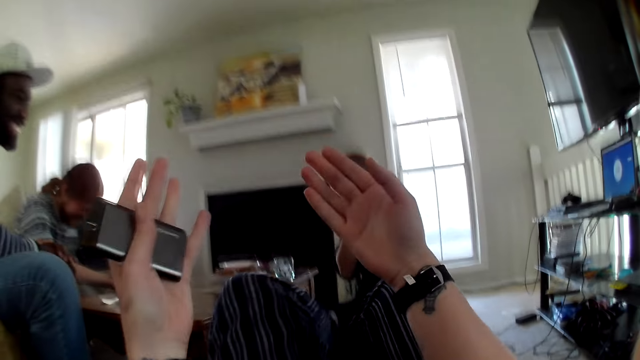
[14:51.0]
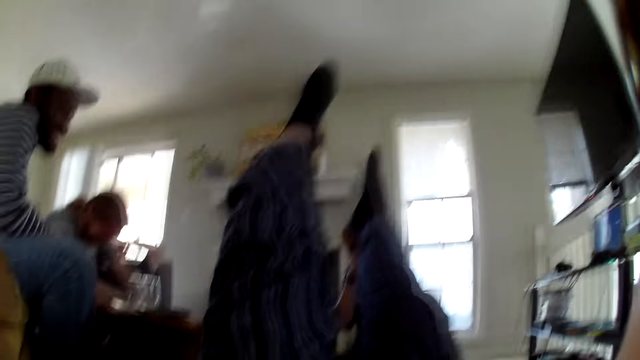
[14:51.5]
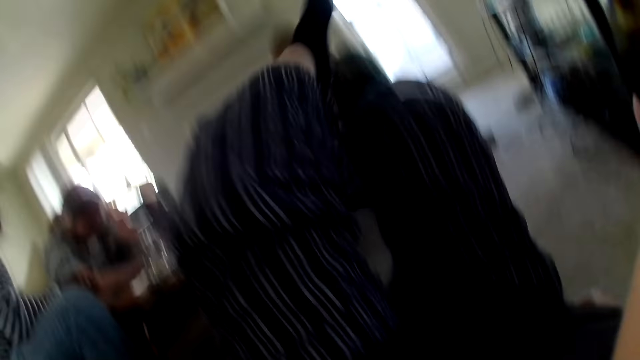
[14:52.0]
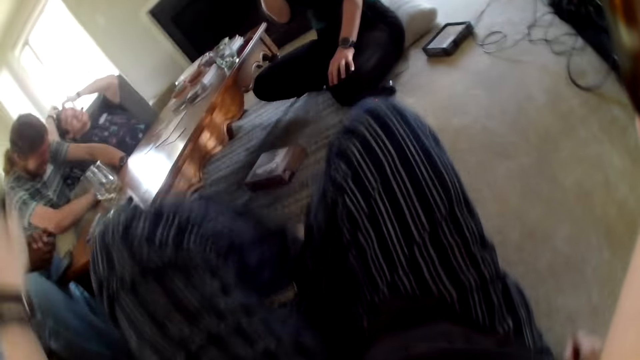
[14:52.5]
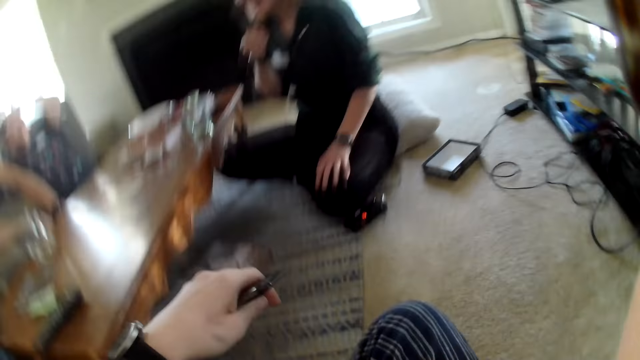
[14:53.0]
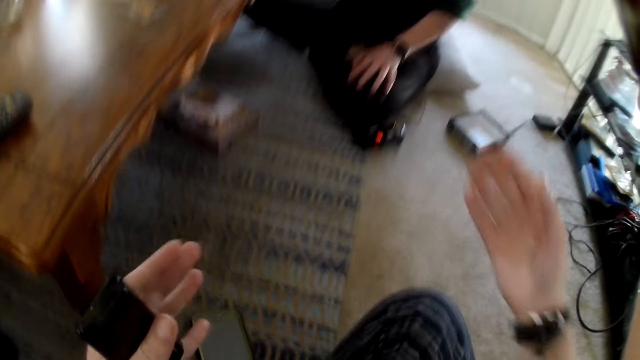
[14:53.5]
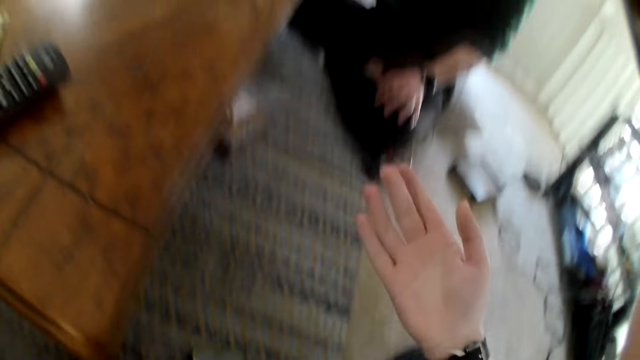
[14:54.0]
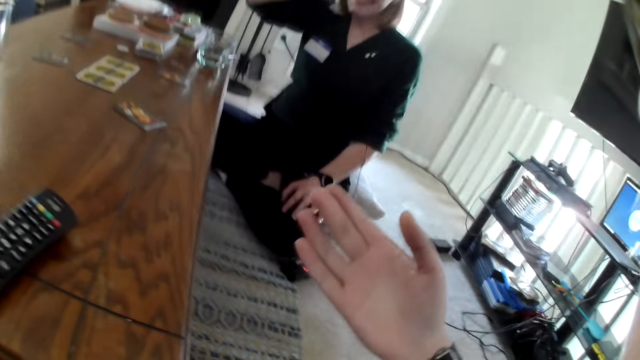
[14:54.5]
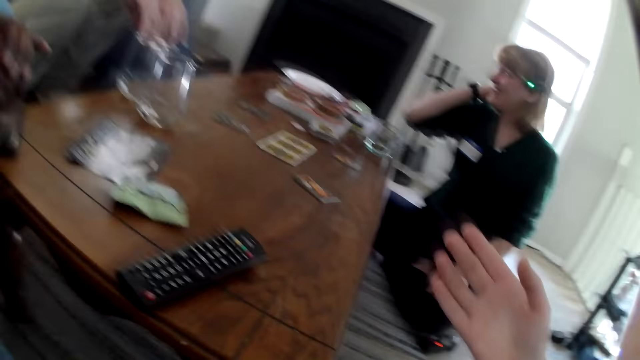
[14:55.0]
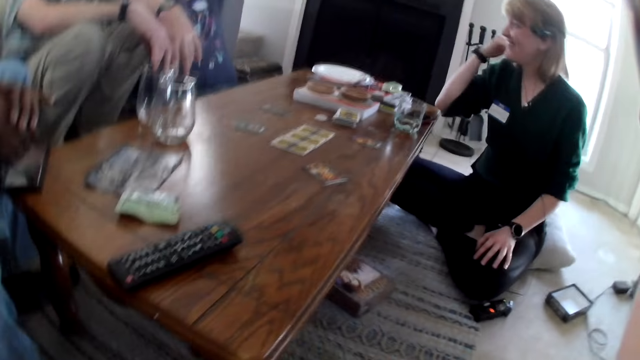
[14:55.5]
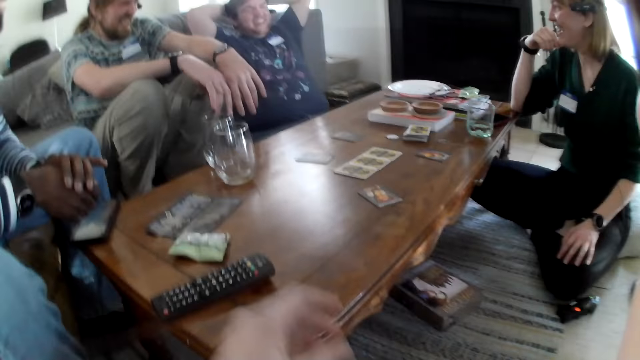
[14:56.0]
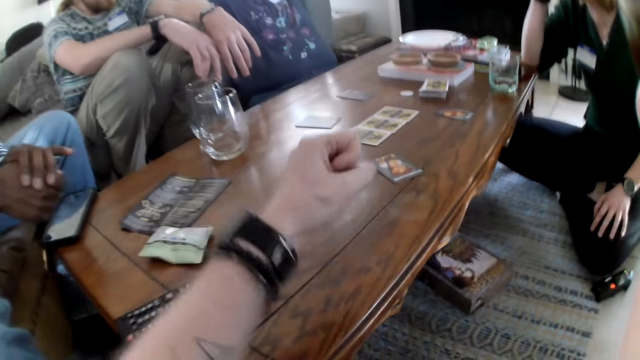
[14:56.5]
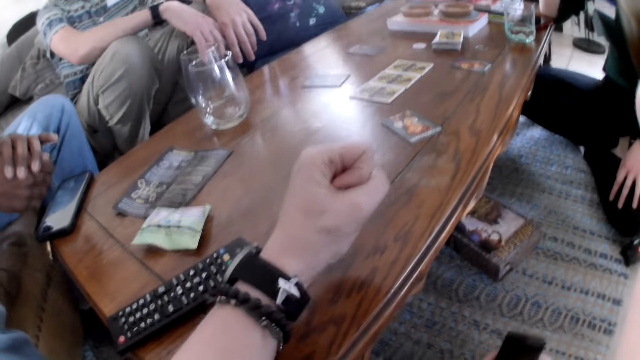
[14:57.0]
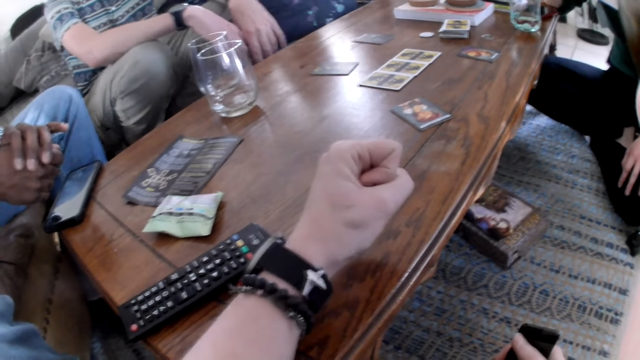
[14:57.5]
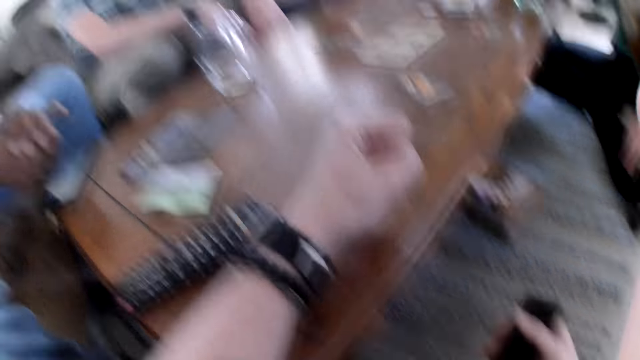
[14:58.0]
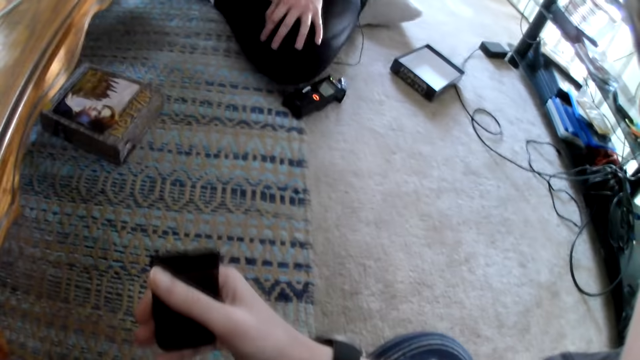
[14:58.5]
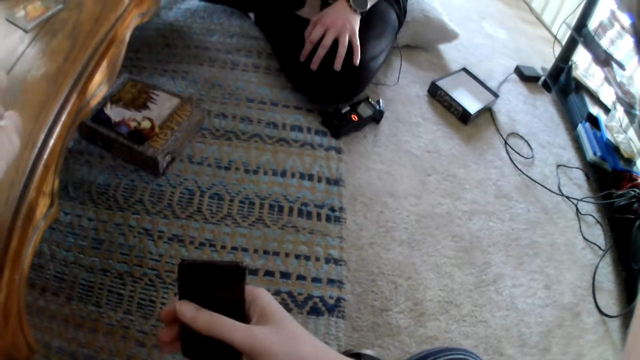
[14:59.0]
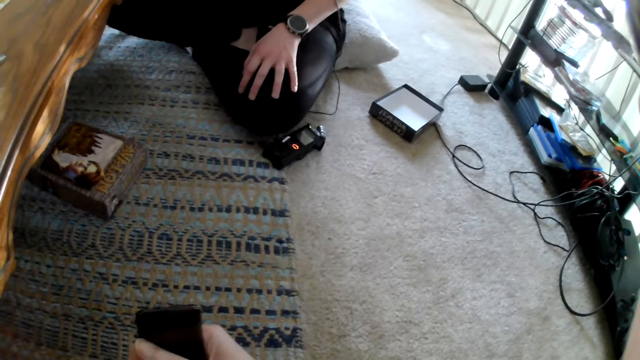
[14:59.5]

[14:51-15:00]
The camera wearer lifts her legs and moves her hand. The woman rests her right elbow on the table. The camera wearer hits her left hand on the table. The woman converses with the man, another man and the camera wearer.

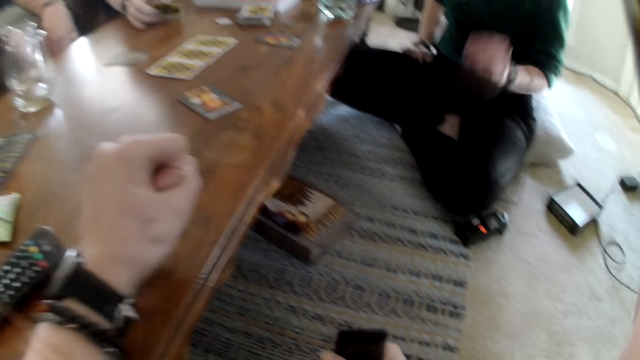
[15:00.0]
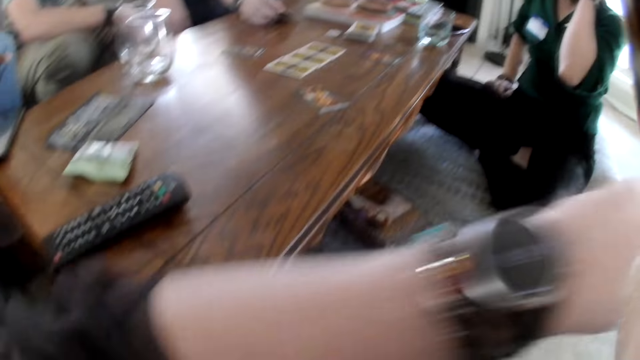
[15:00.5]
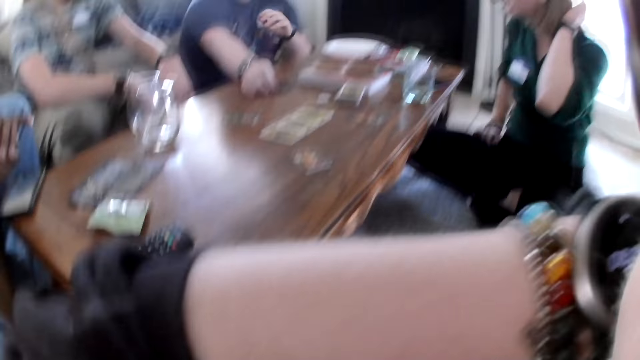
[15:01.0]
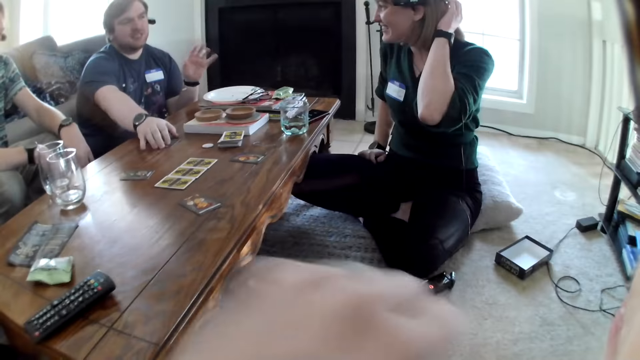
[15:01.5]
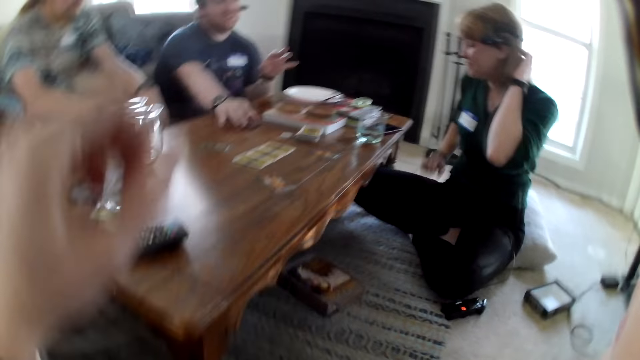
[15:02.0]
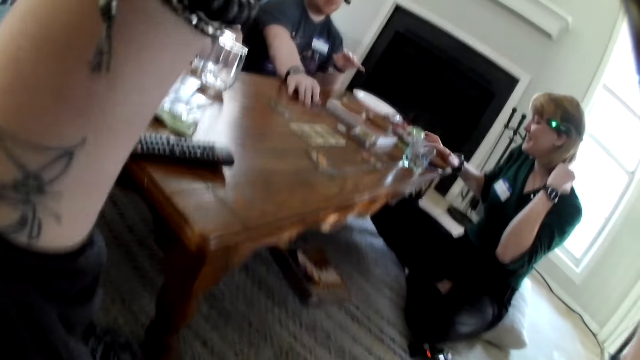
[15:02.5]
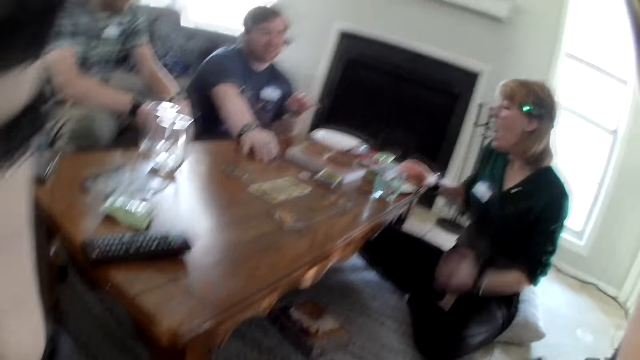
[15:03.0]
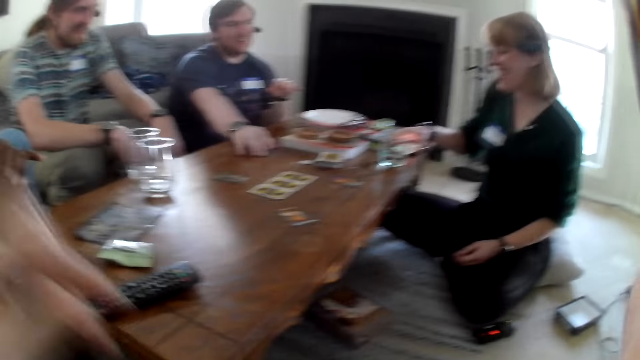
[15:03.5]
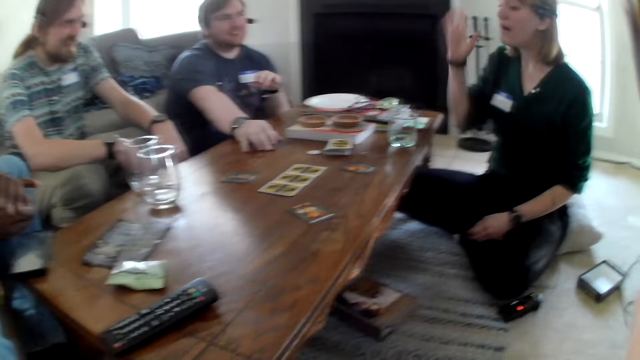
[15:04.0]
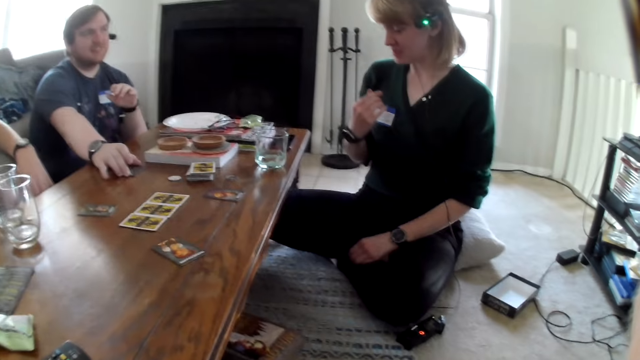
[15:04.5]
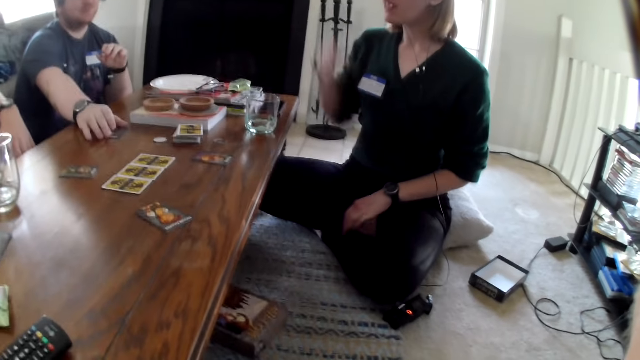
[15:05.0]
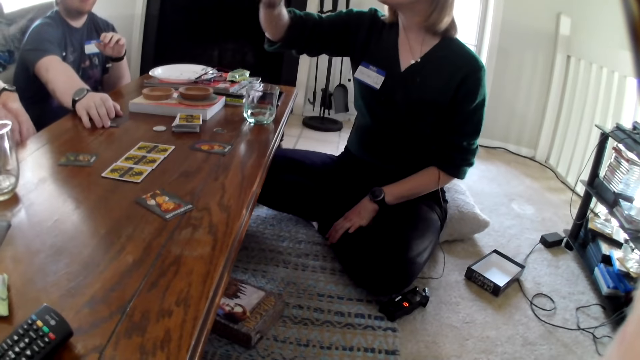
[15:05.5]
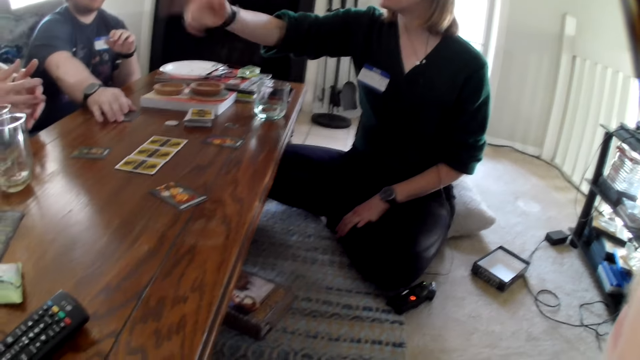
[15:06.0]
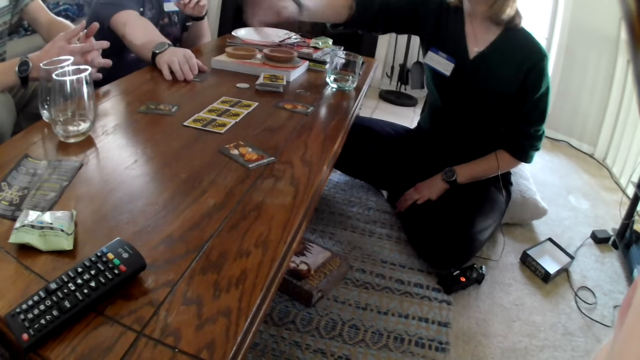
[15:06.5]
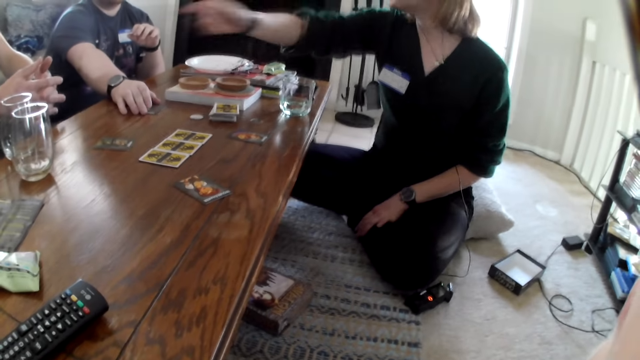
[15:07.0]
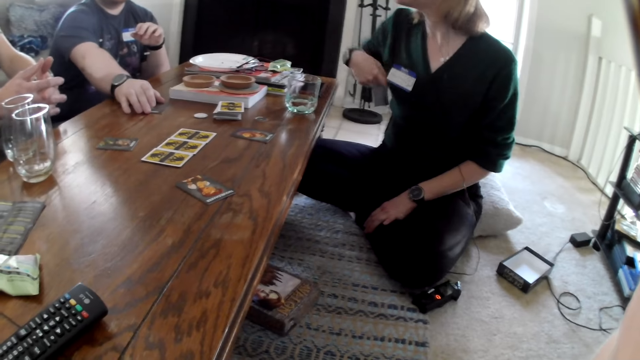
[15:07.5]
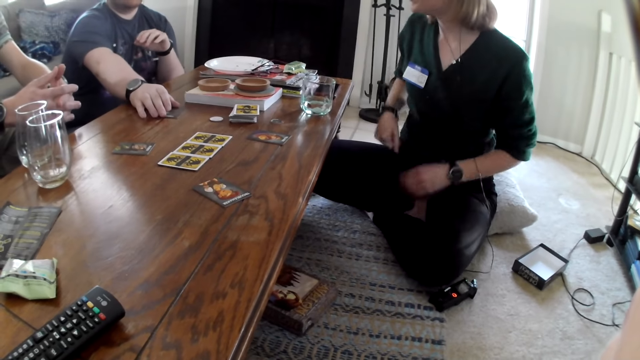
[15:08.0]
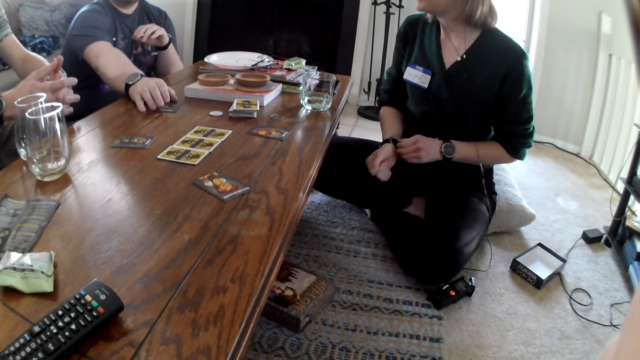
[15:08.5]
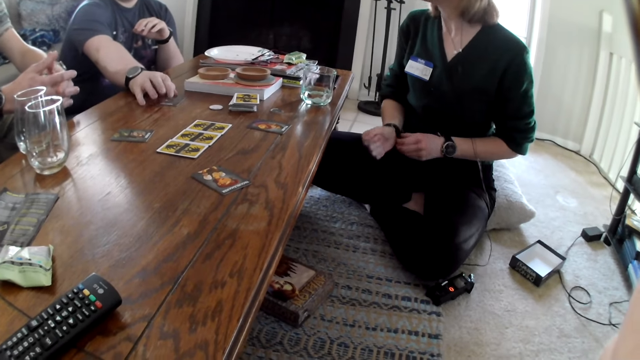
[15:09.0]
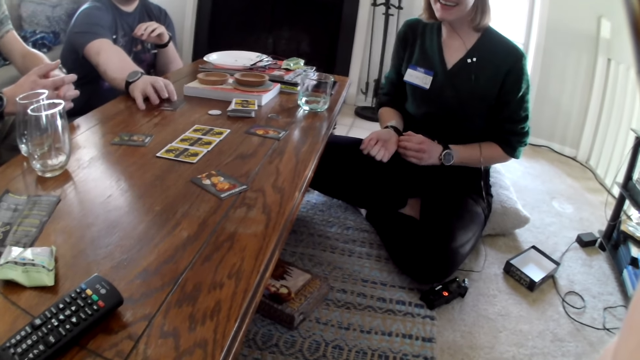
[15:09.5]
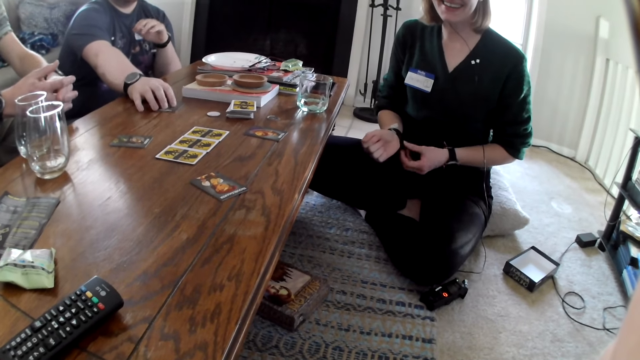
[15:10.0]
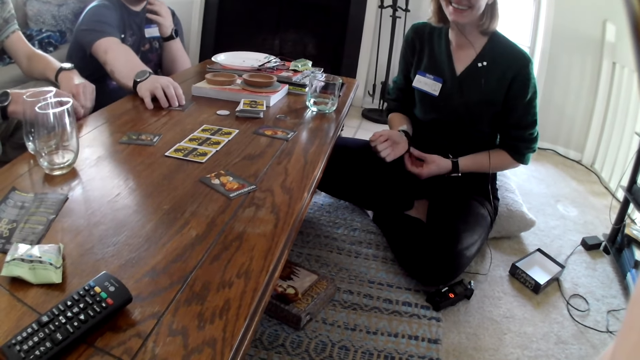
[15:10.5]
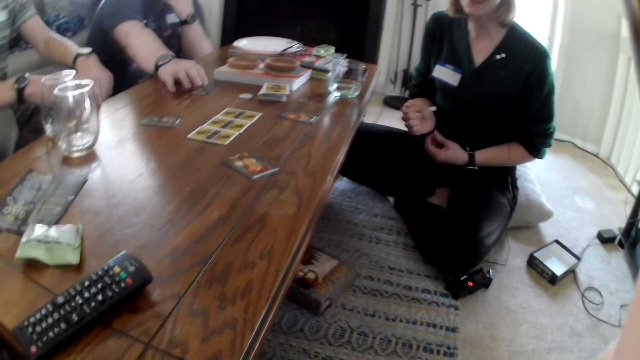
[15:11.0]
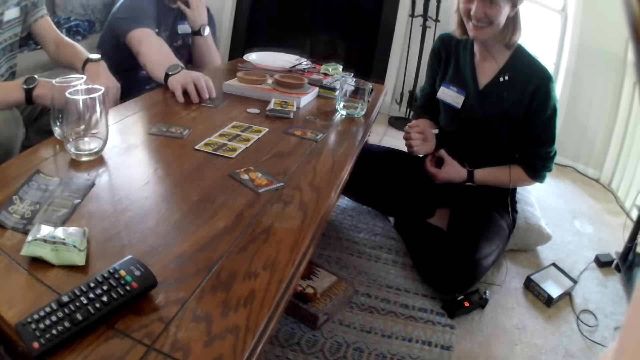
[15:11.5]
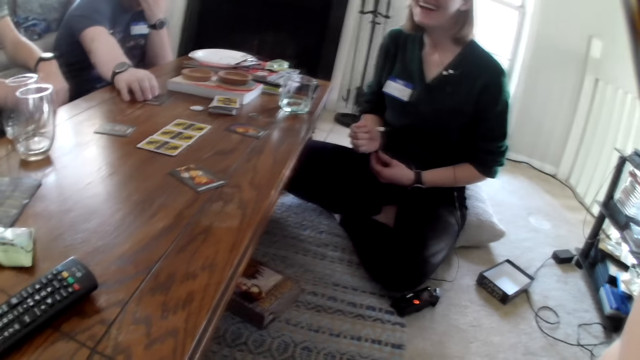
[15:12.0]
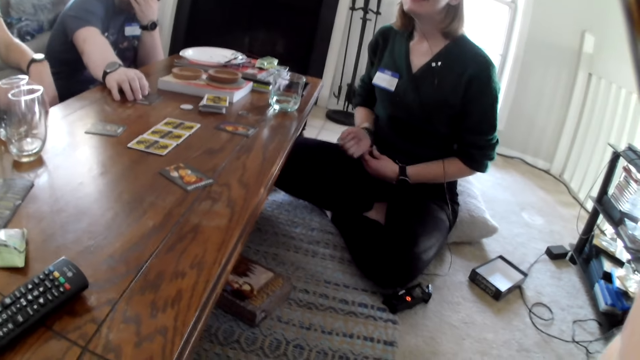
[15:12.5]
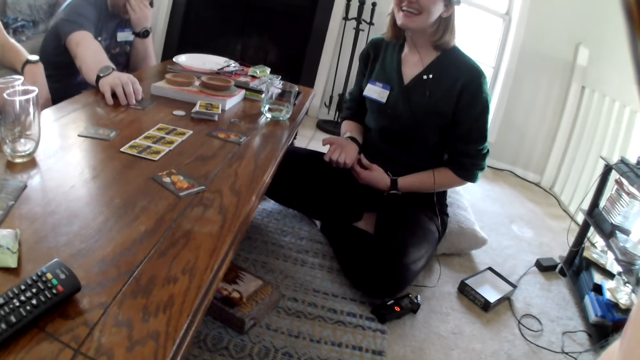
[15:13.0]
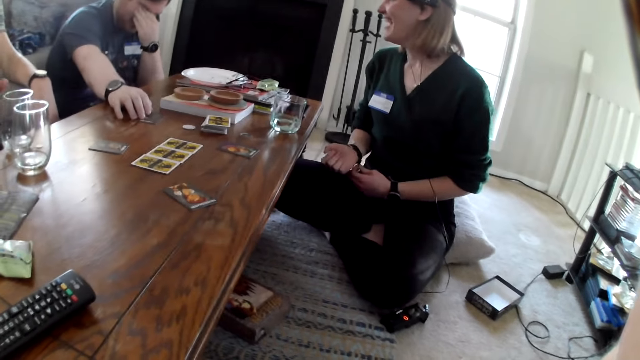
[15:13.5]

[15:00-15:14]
A man drops a card on the table with his right hand. The camera wearer covers her mouth with her left hand. The woman touches her hair with her left hand. The man converses with the woman. The camera wearer moves her hand and raises her left hand to her face. The woman operates a phone on the table with her right hand. The woman converses with the man. The woman moves her hand. Another man interlocks both hands. The woman talks to the other man and the first man. The woman lowers her hand. The woman adjusts a wristwatch on her right hand with her left hand. The first man beats his right fingers on the table. The woman touches the wrist band. The first man touches his face with his left hand.
